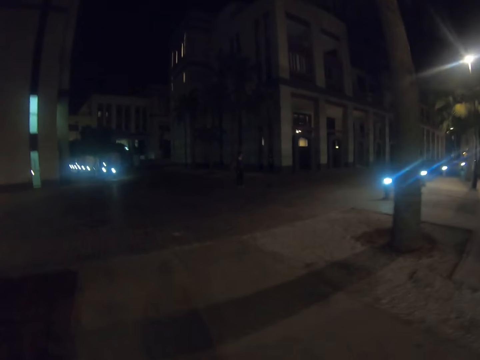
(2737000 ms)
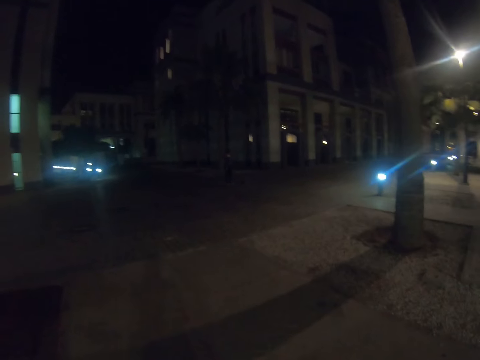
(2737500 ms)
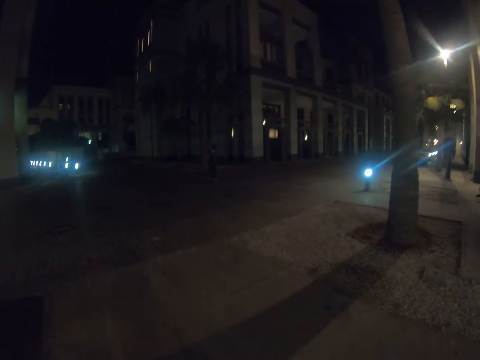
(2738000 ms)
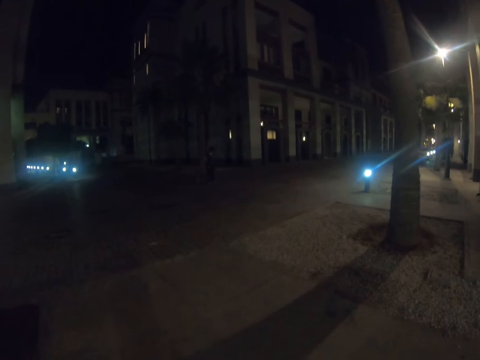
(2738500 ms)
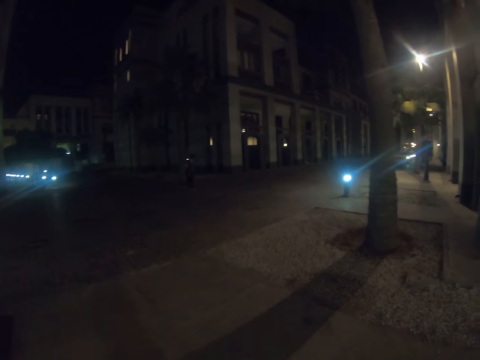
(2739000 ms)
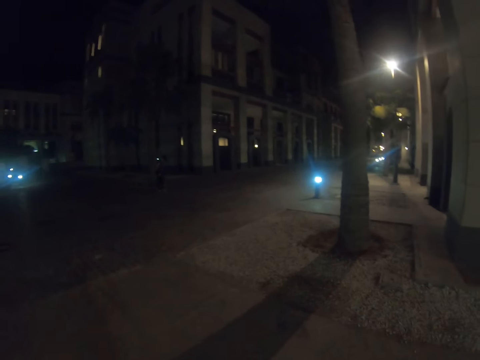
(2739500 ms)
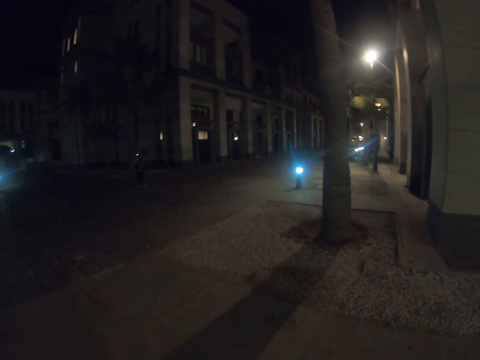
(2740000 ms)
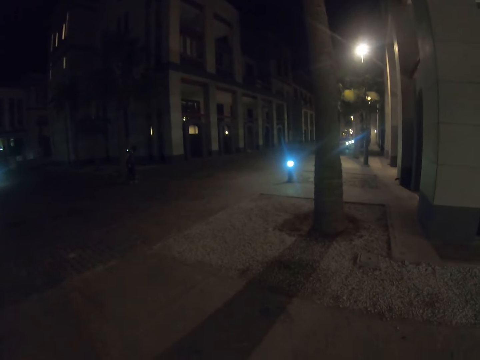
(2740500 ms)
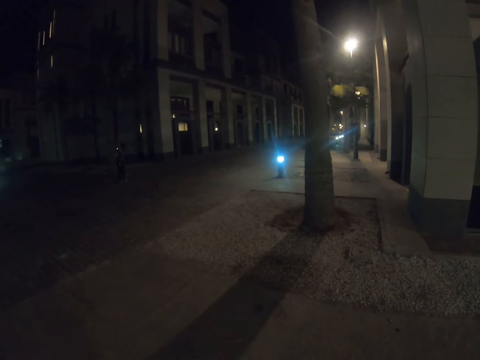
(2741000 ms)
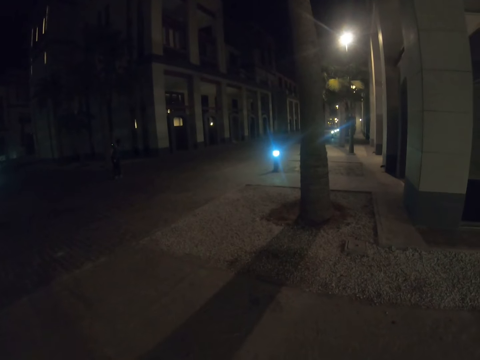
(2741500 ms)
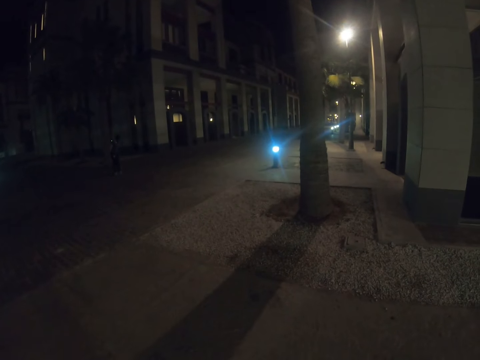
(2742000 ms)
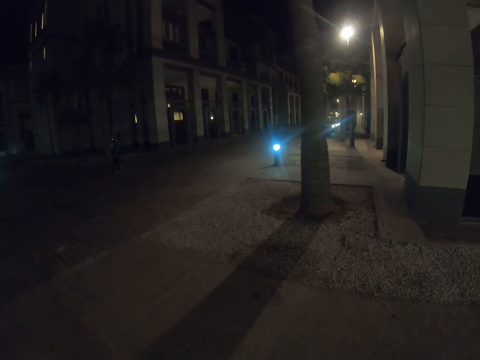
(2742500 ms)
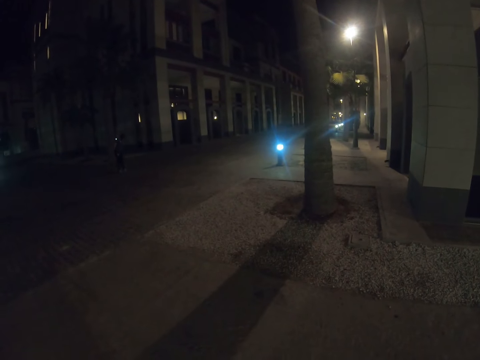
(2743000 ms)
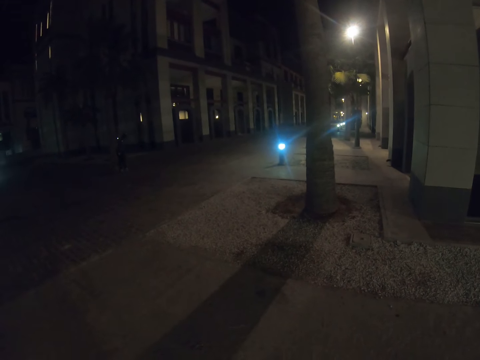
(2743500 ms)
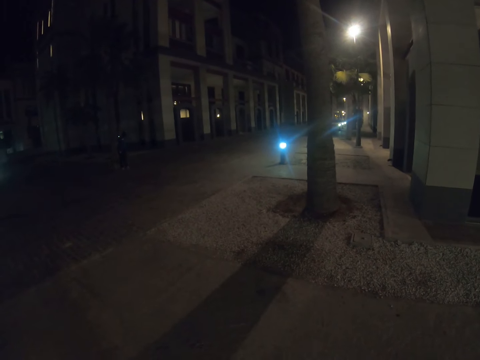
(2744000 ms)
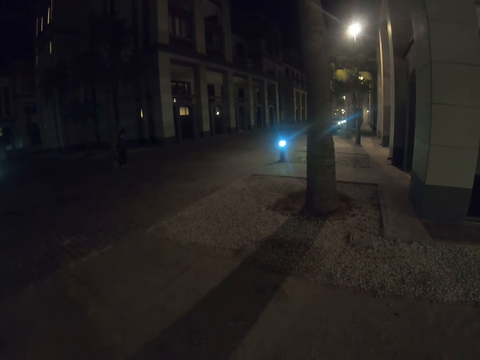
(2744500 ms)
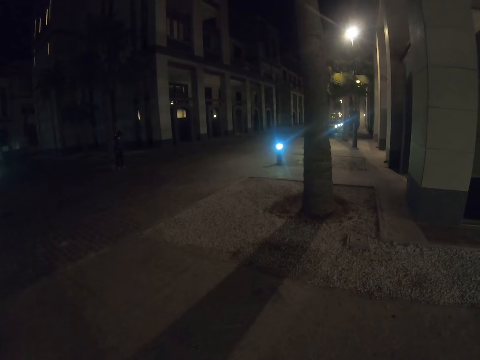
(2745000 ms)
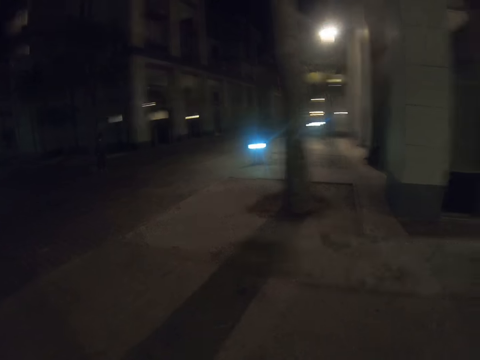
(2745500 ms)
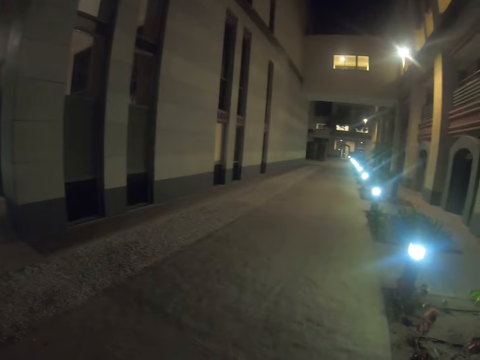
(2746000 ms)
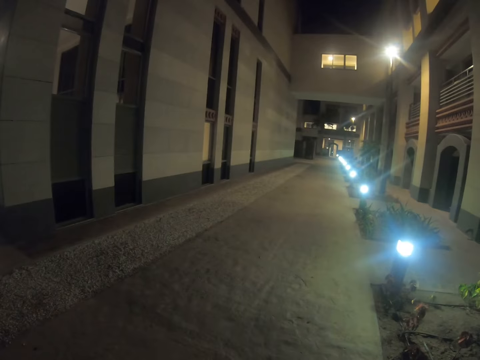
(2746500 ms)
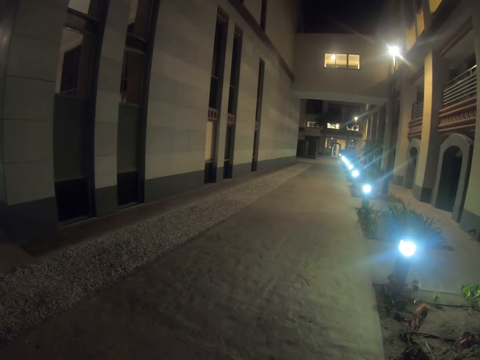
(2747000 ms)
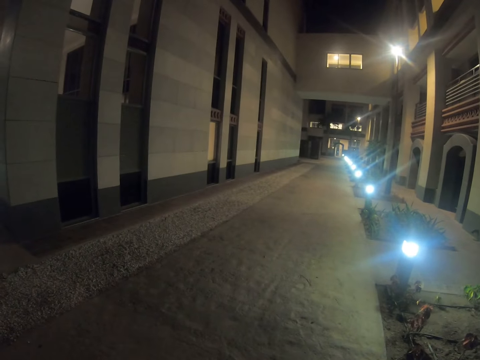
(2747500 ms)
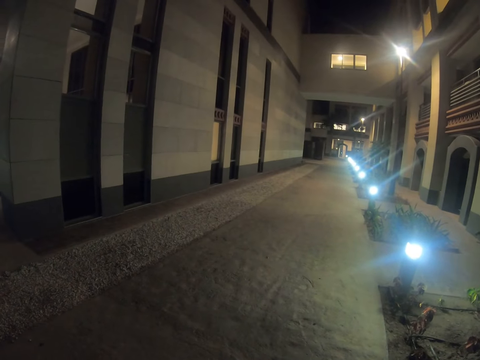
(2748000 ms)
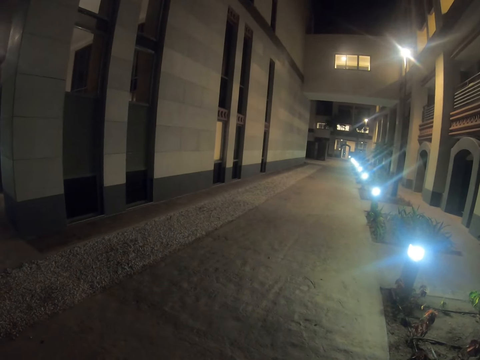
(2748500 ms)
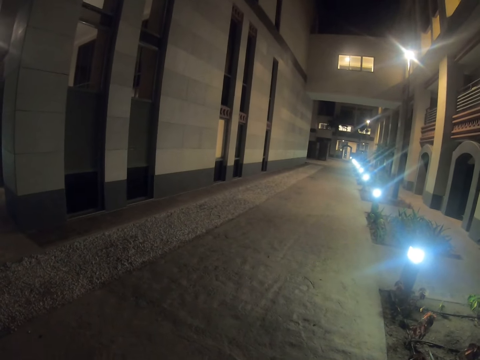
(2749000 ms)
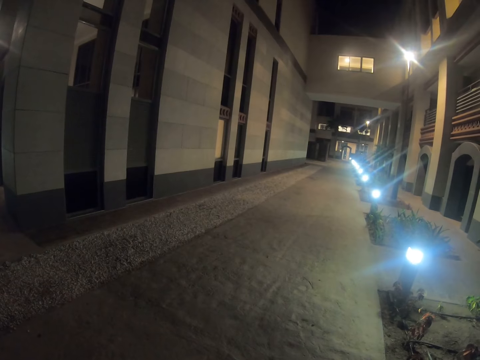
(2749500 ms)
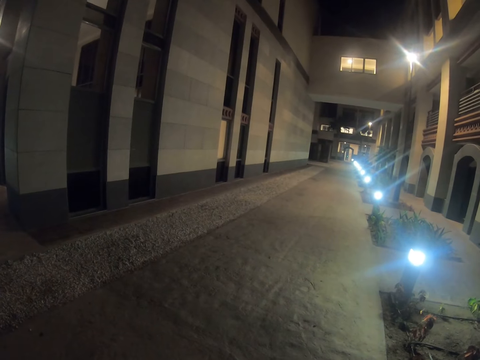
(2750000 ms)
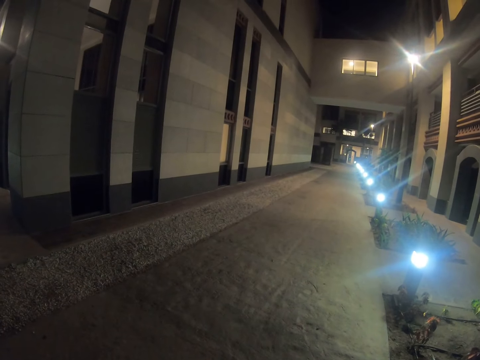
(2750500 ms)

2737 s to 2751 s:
The camera wearer stops on the street. They look around.

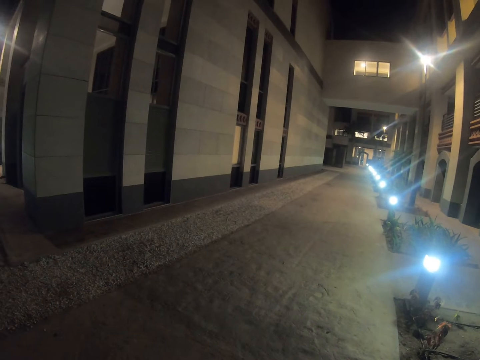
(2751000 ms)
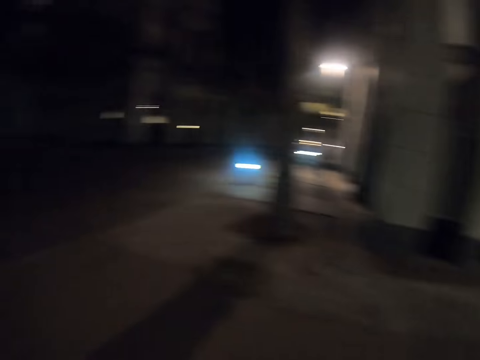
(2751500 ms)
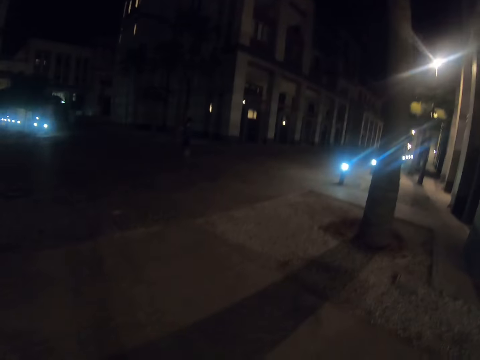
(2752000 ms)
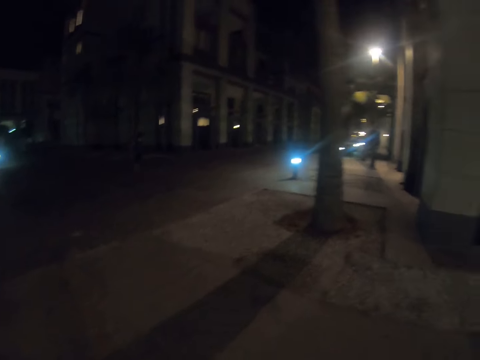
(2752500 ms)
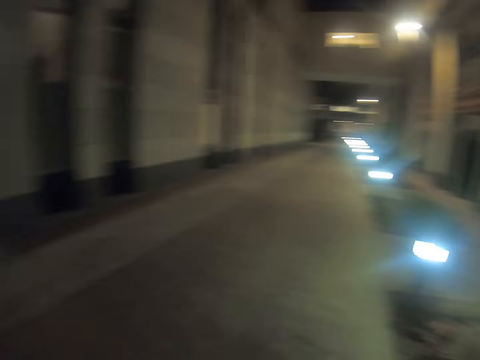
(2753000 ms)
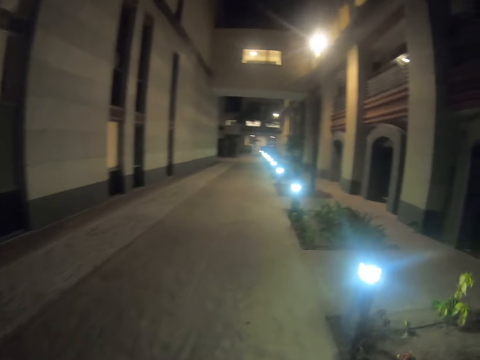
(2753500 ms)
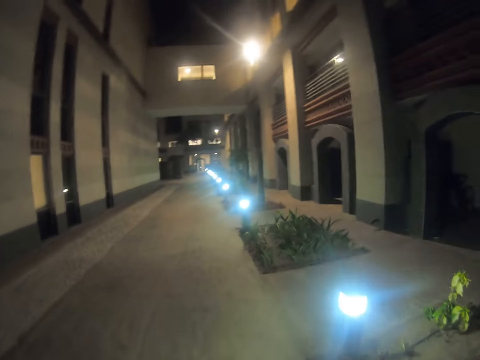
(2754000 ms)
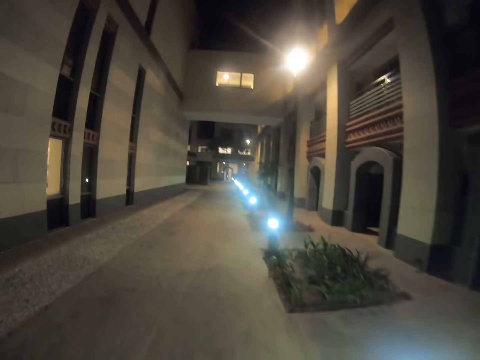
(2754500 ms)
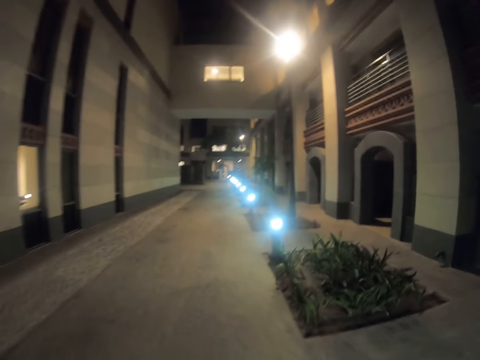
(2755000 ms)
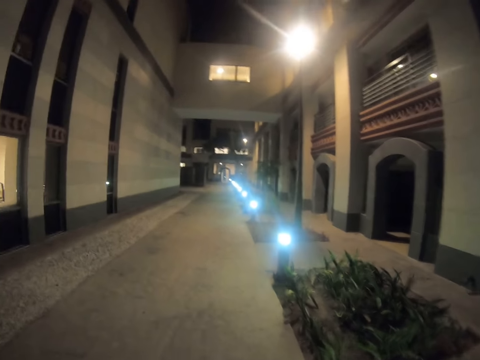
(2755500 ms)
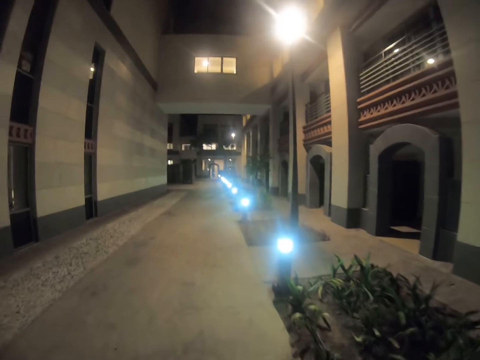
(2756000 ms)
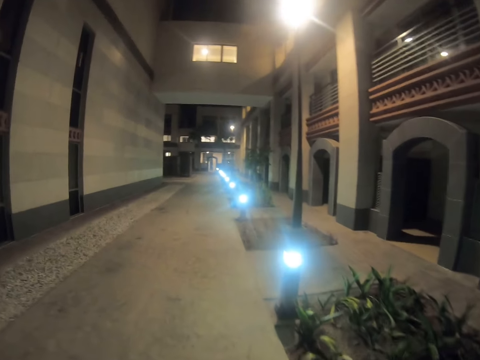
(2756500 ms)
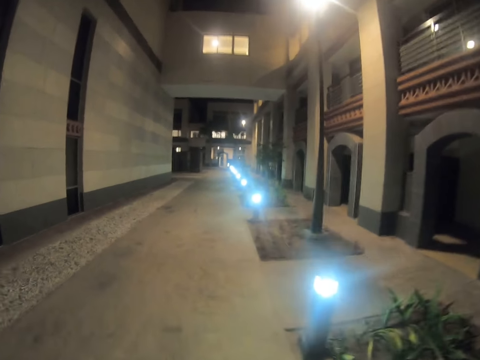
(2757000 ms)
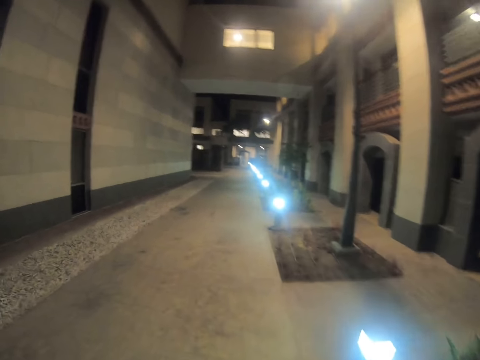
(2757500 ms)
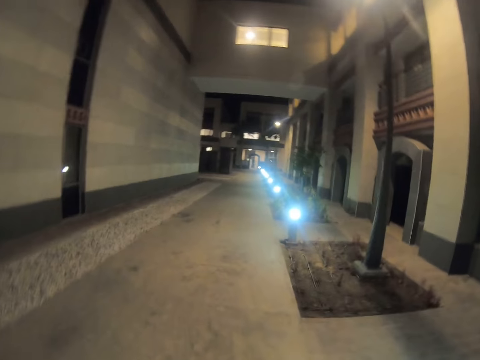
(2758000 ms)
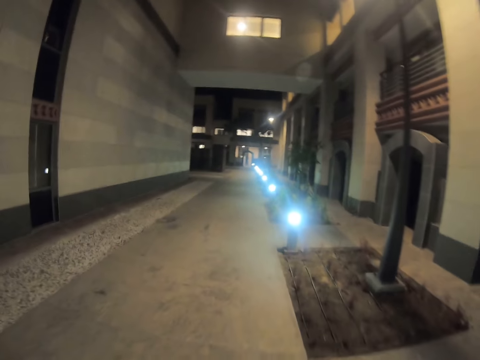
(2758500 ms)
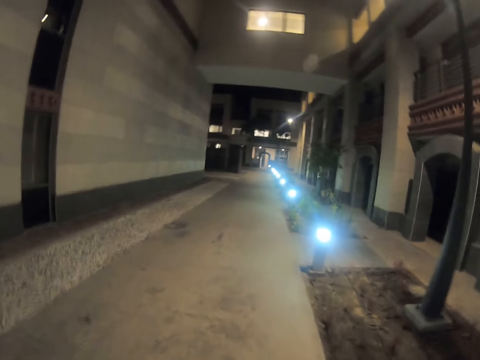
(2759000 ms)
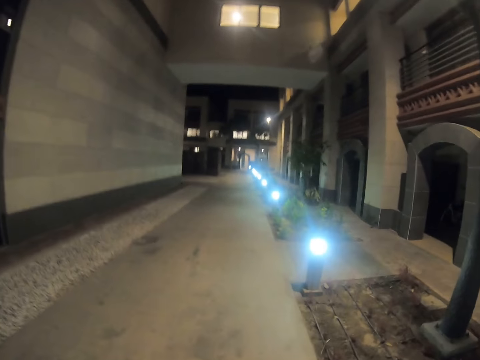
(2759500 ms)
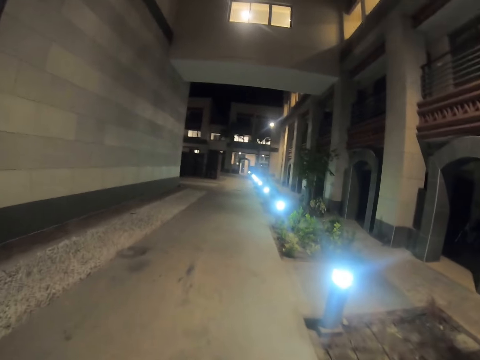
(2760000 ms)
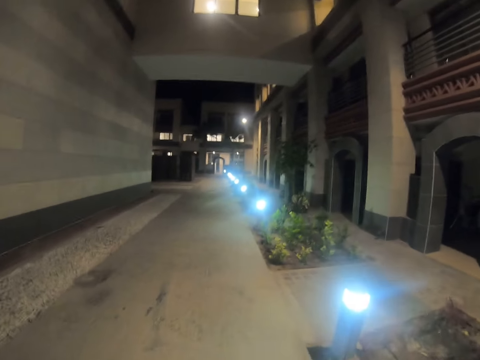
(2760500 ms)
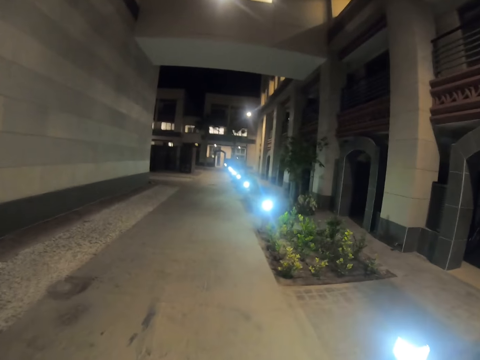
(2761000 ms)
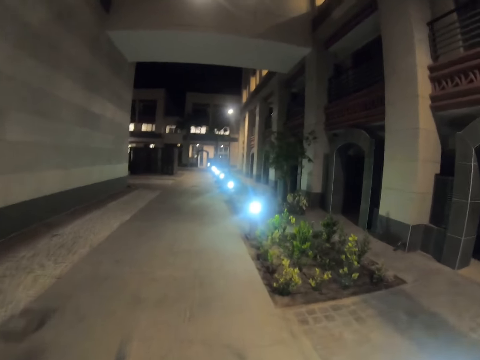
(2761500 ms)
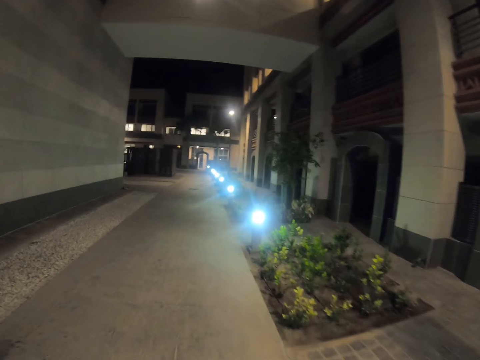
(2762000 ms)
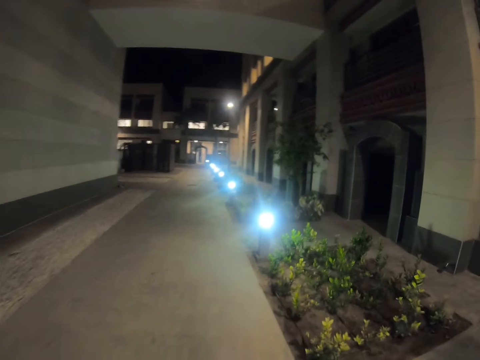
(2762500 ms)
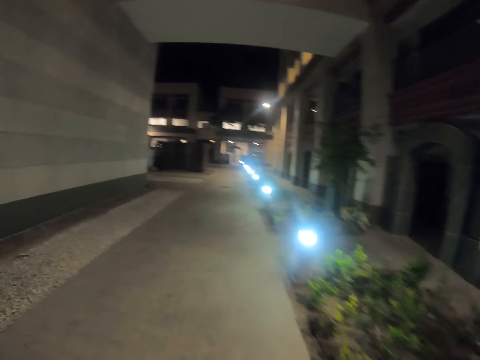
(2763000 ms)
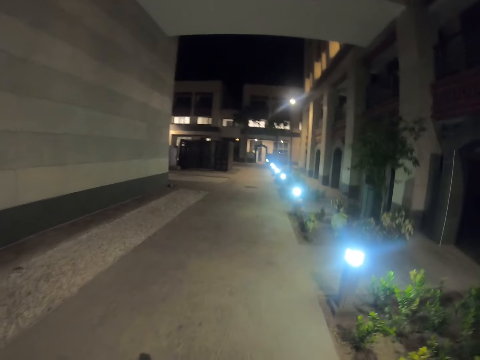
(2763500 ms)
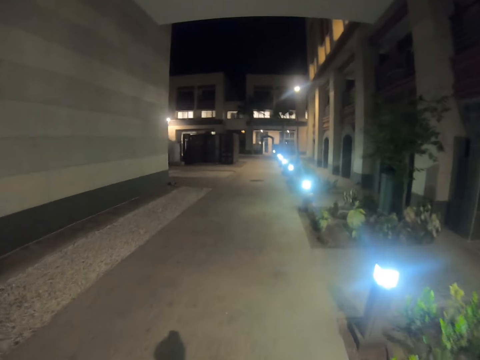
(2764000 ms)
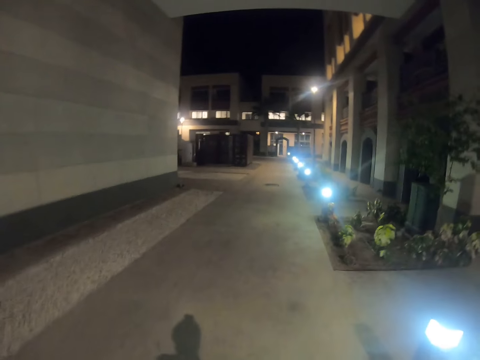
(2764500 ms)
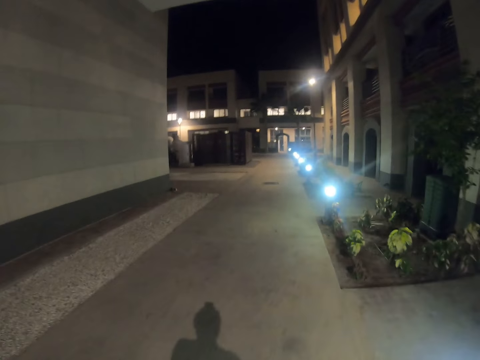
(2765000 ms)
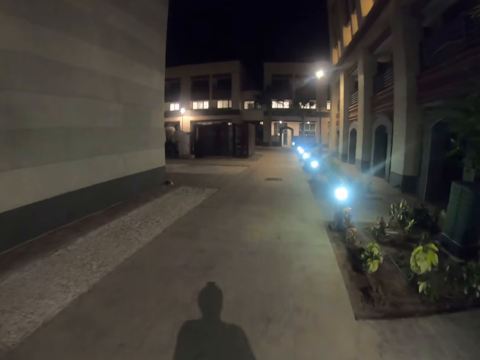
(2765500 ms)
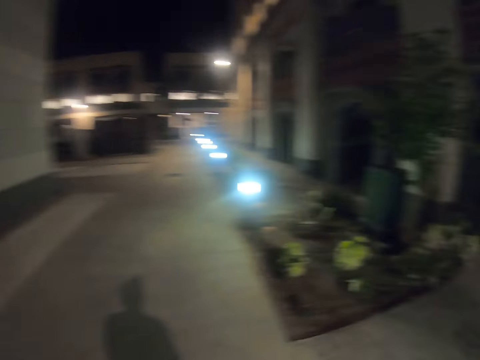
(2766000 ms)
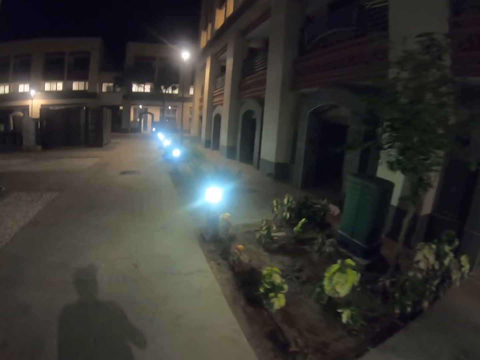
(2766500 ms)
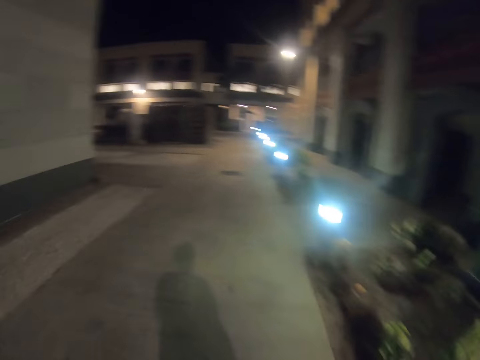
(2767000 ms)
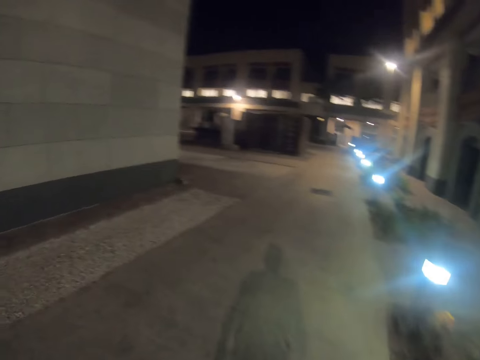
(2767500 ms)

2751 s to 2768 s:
The camera wearer walks around the street.
